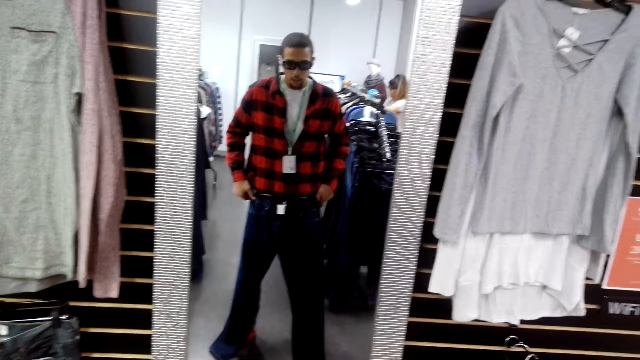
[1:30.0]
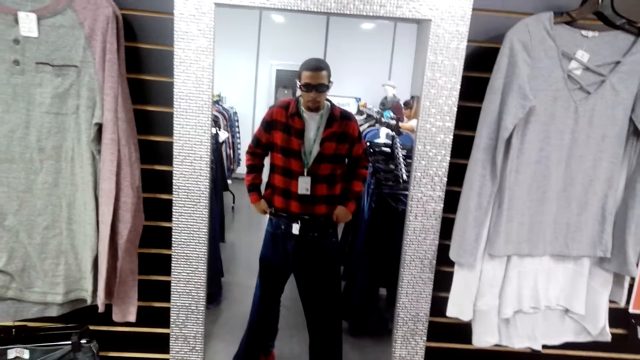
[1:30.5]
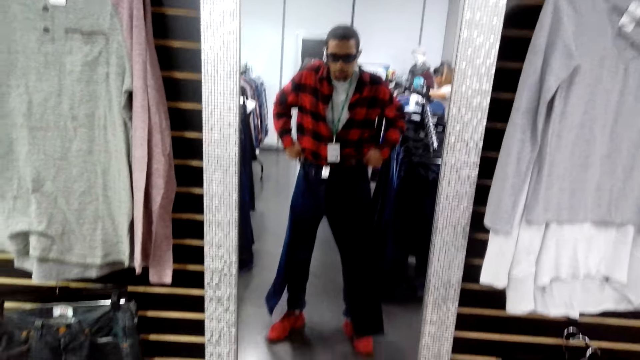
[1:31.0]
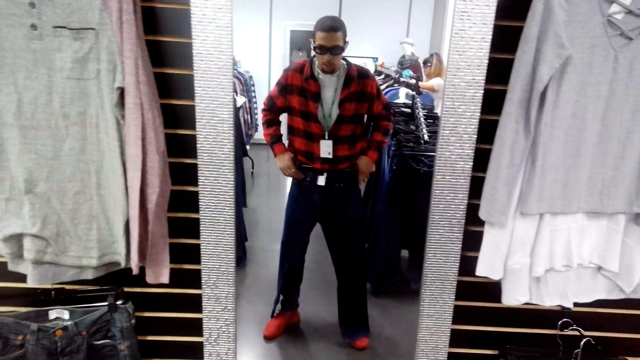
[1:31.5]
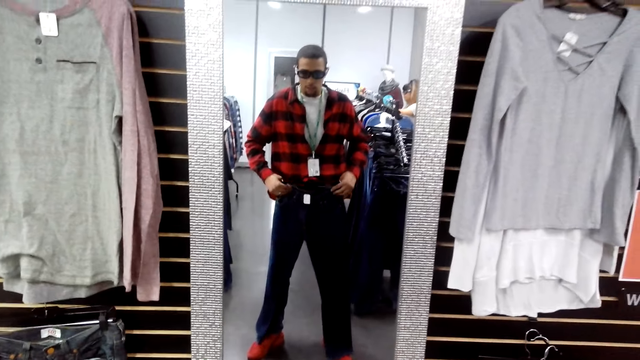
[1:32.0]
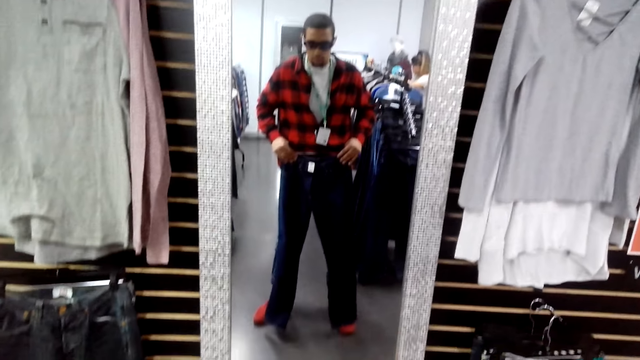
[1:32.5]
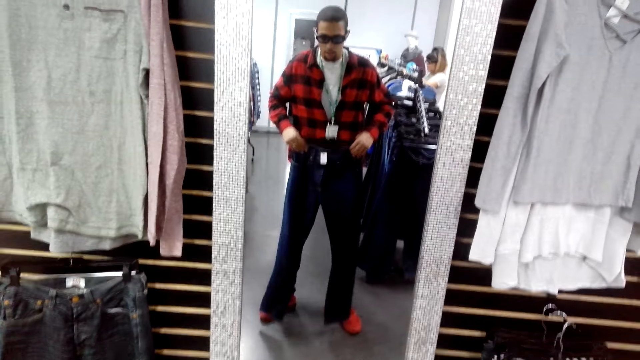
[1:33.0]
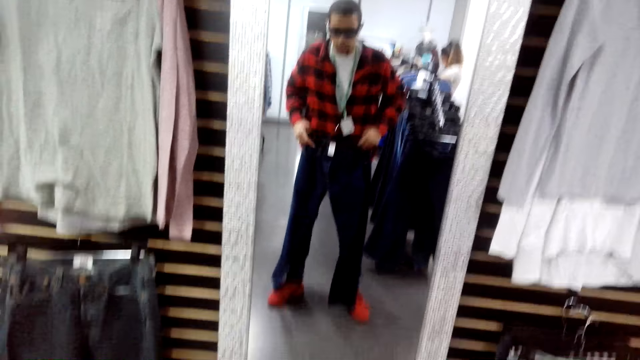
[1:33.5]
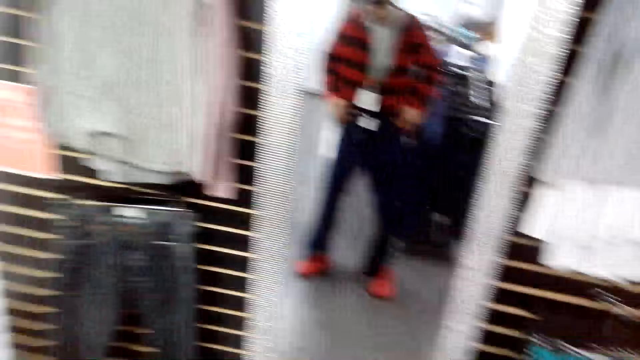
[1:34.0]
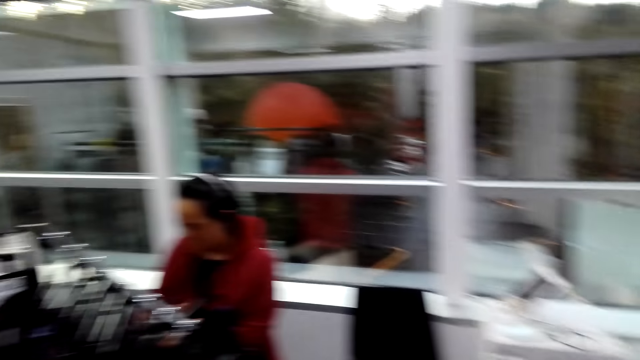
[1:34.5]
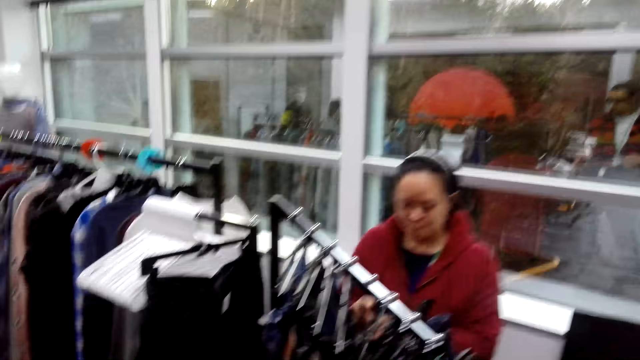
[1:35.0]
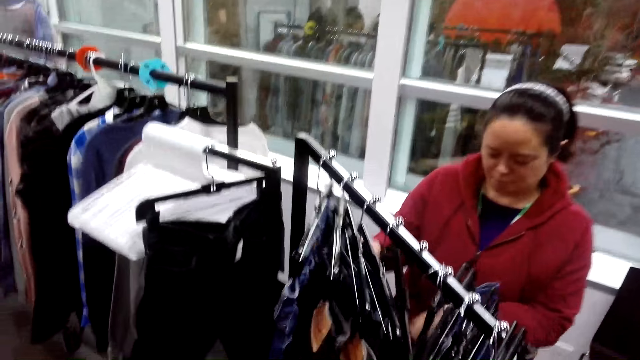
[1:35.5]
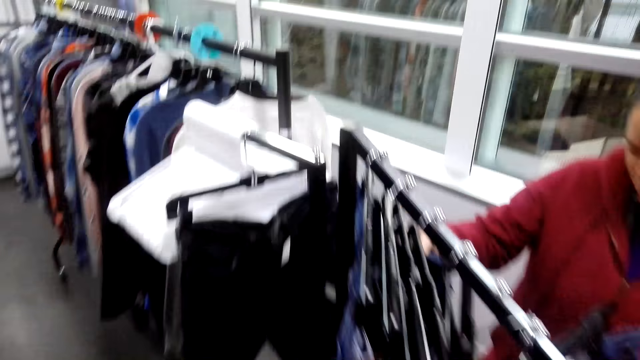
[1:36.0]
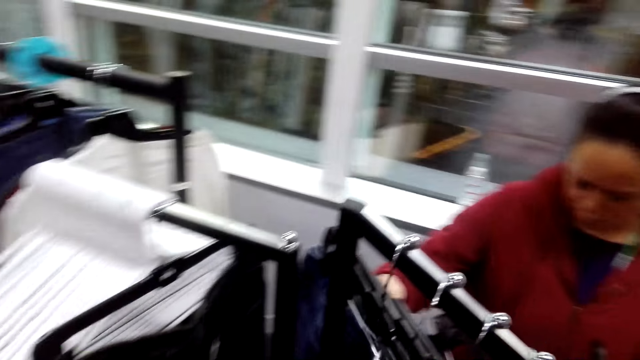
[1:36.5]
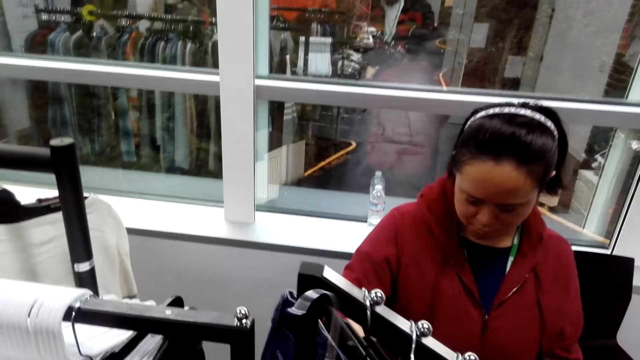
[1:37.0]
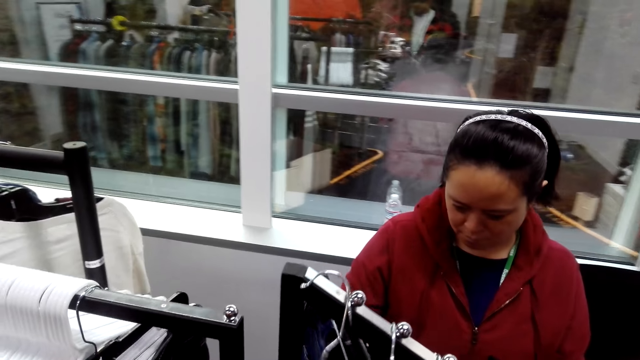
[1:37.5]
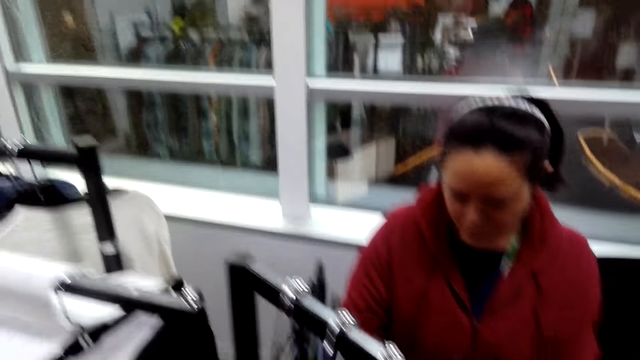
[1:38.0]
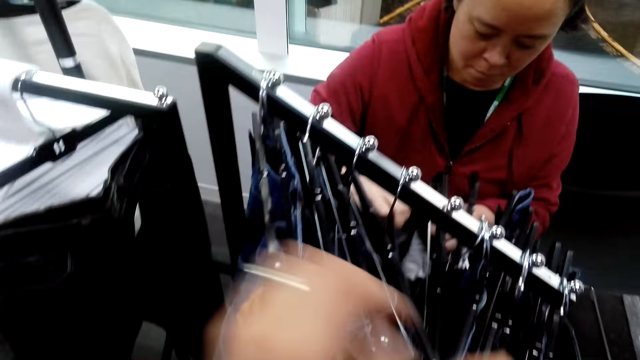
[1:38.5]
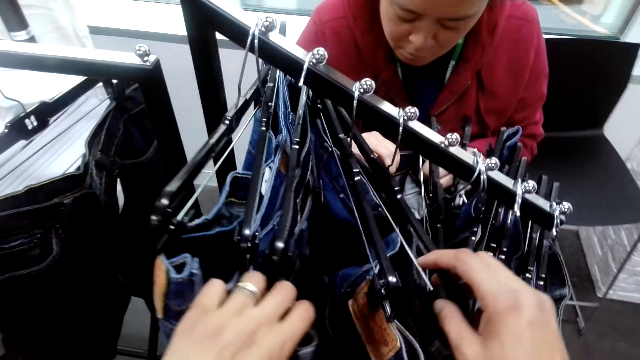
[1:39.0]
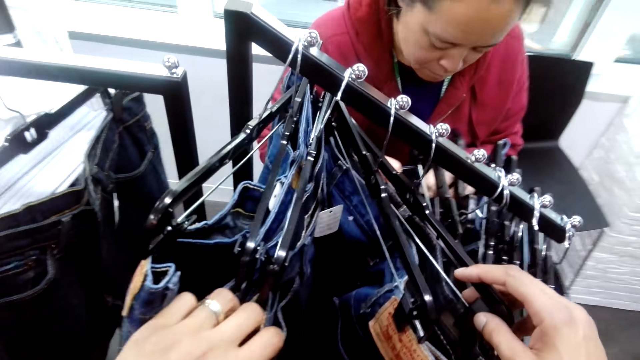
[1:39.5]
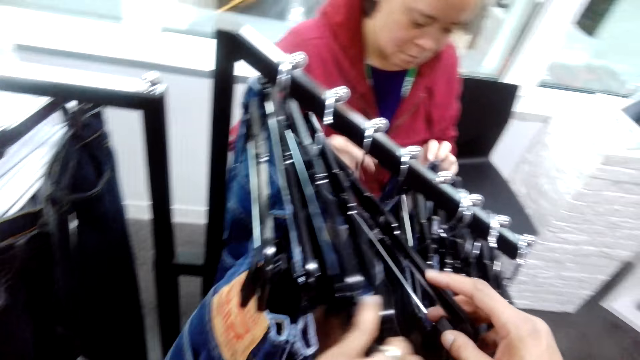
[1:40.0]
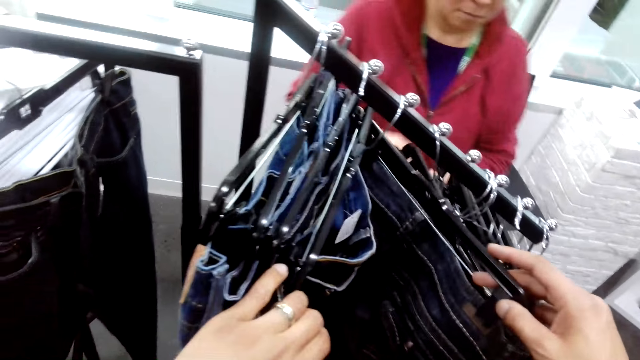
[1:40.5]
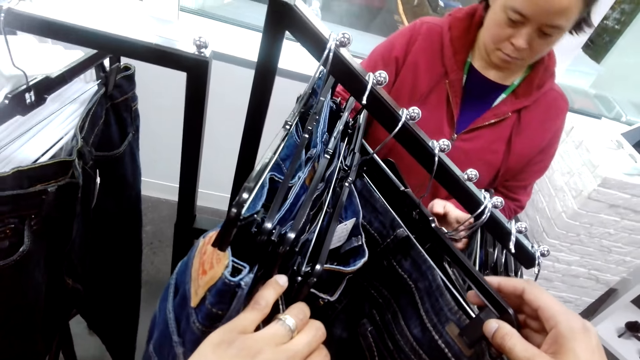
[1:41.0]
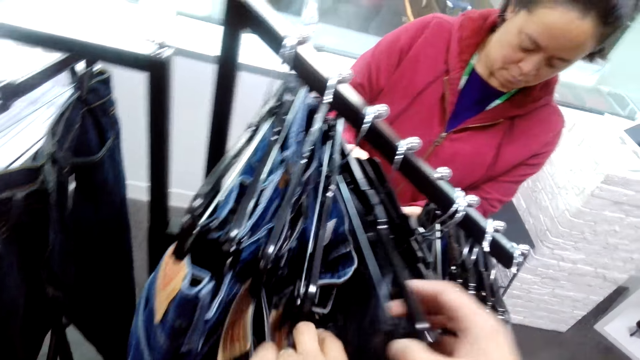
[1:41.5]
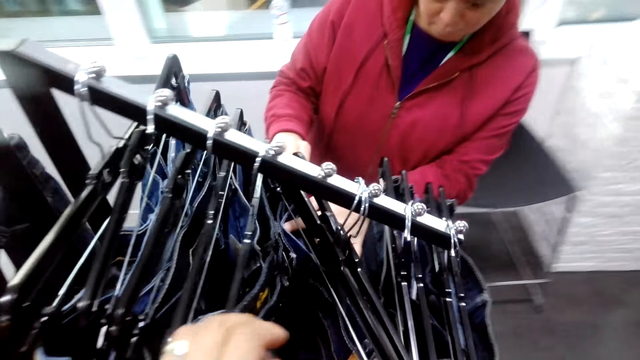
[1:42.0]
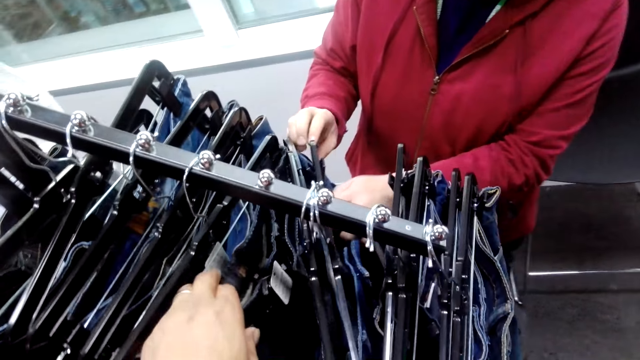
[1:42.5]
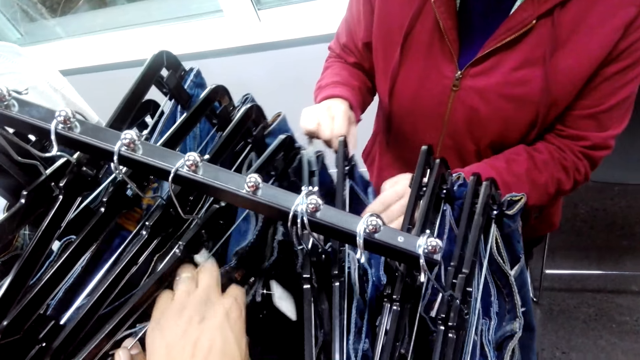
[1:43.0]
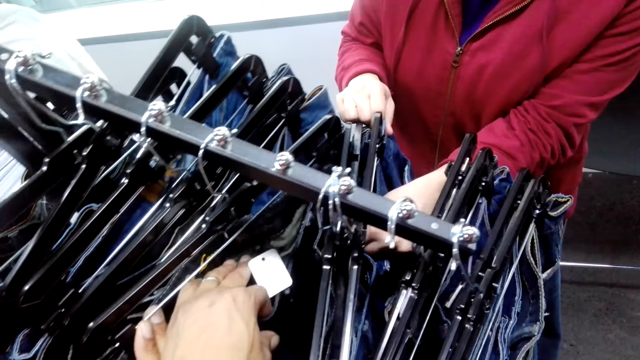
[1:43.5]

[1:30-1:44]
The camera wearer stares at the trousers on the stand. They put the trouser in the hanger on the stand. The camera wearer and a woman choose the trouser from the stand.

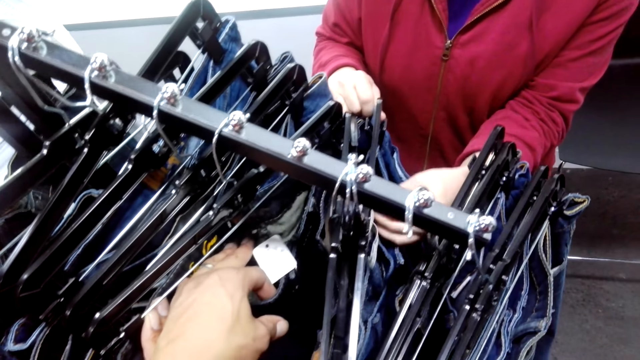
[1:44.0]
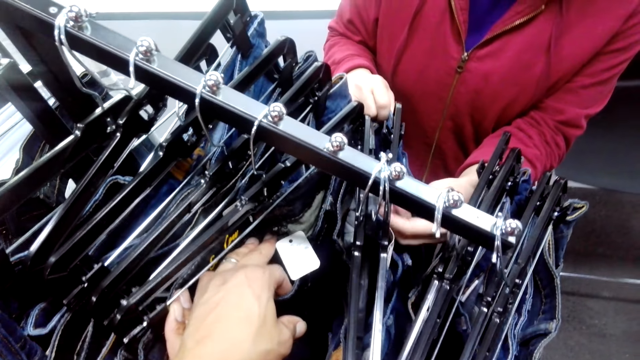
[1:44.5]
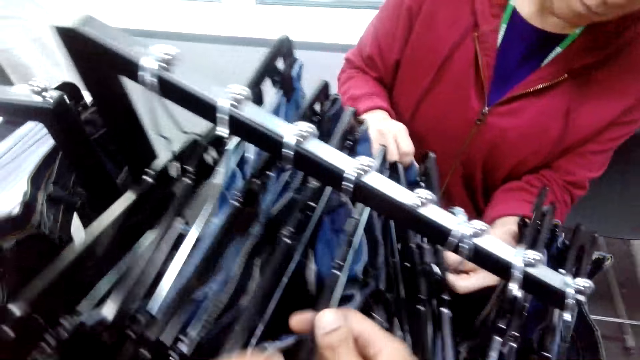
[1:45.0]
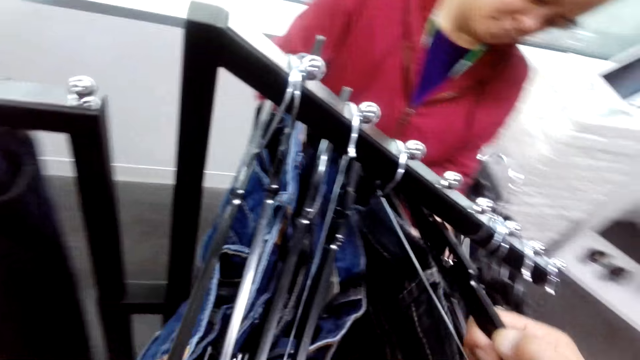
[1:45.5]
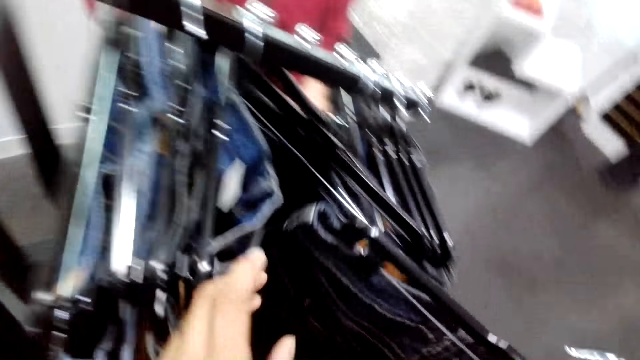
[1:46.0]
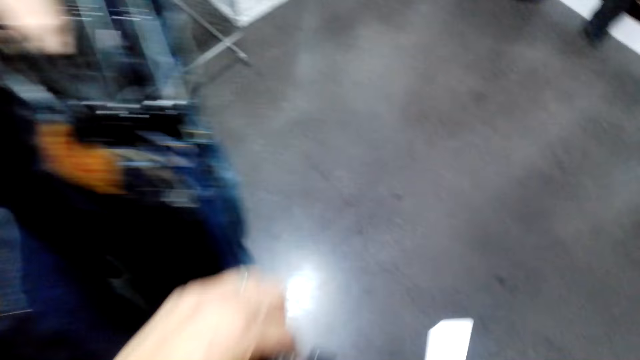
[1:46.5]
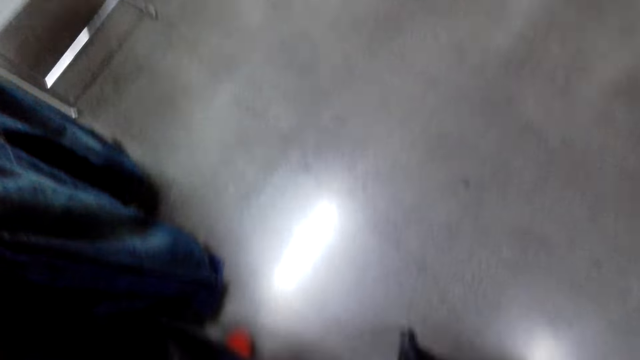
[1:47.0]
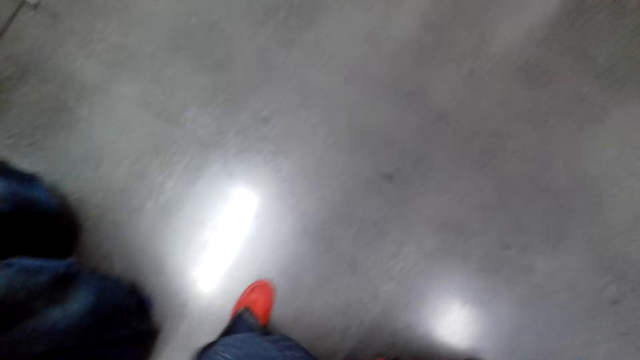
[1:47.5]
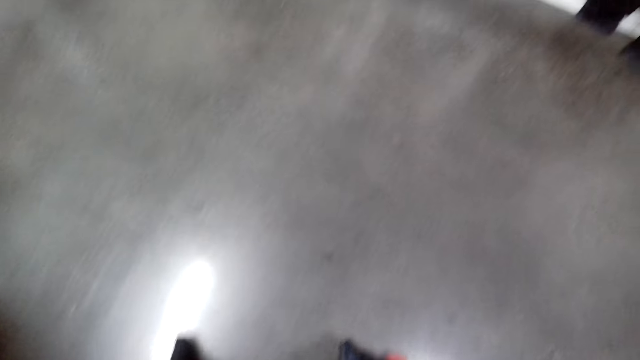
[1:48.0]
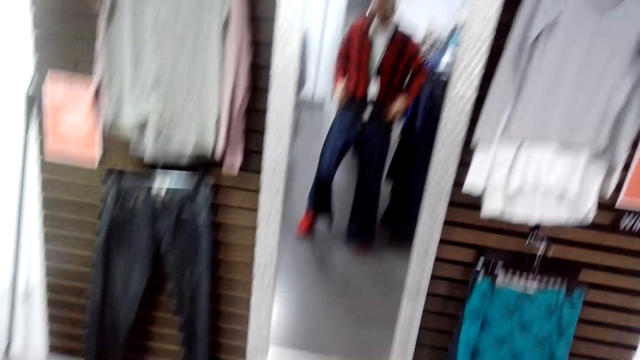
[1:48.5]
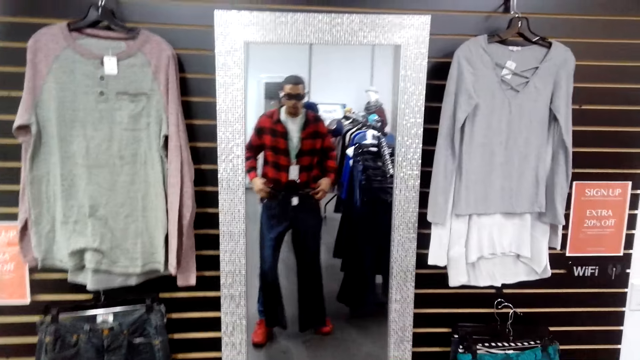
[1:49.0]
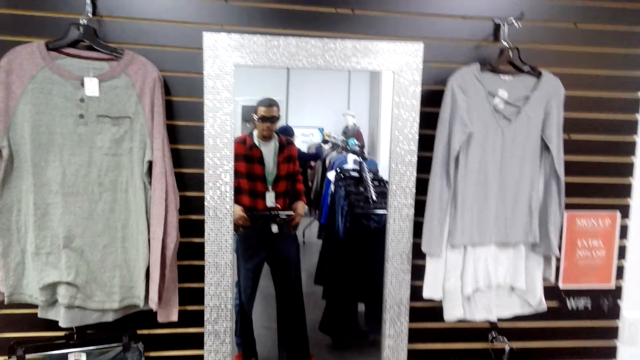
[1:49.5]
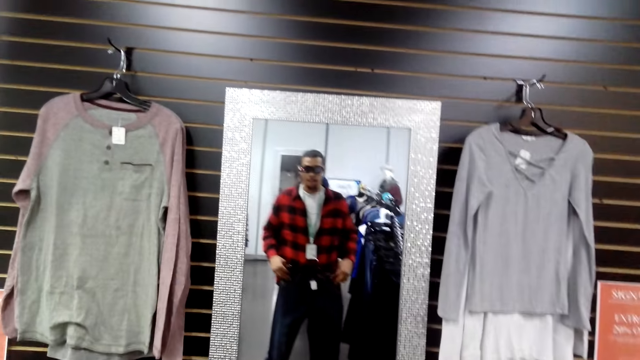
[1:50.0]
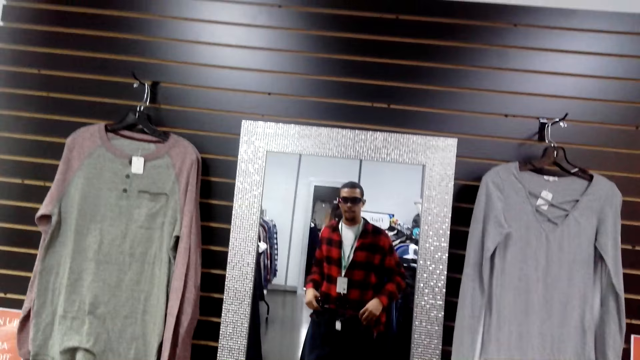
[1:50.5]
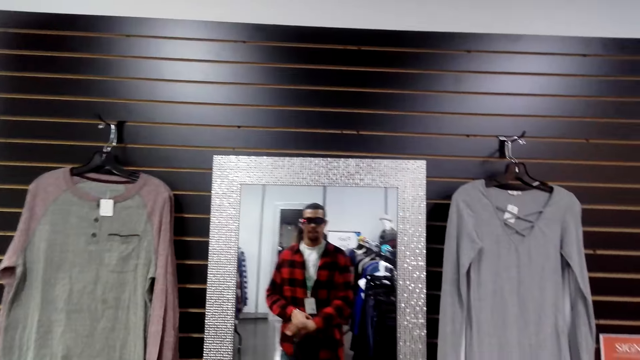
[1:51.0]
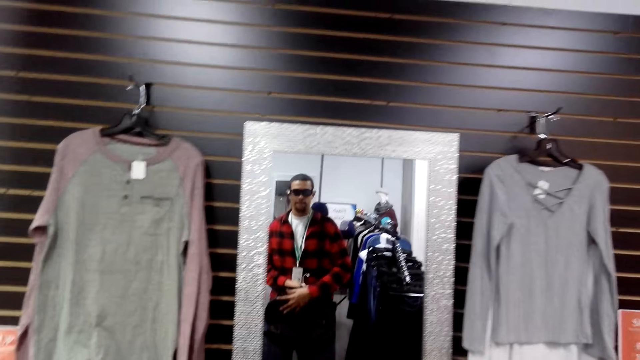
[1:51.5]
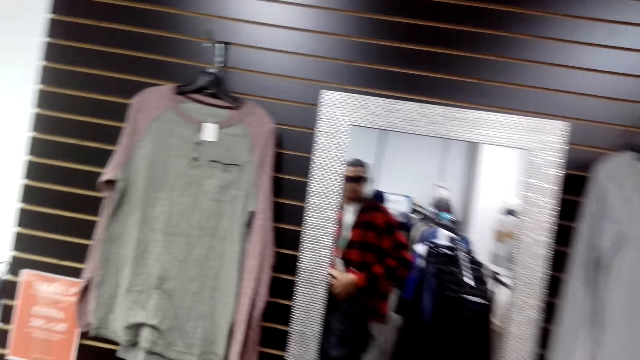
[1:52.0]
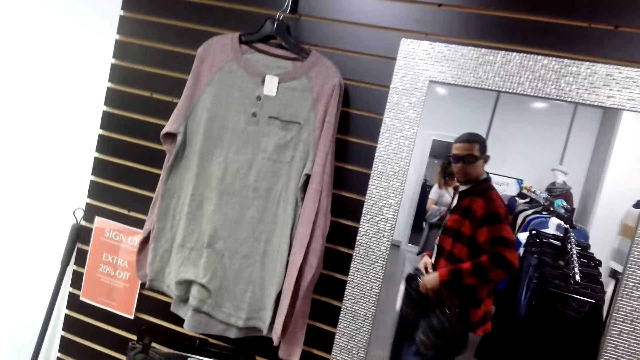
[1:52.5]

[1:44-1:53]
The camera wearer picks the trouser from the stand. They walk towards the mirror and stare at the mirror.
